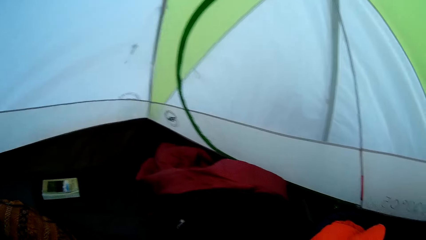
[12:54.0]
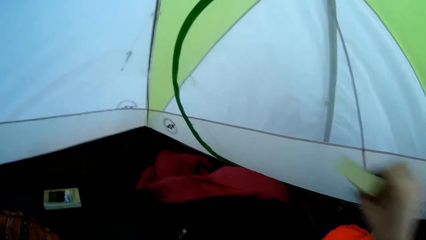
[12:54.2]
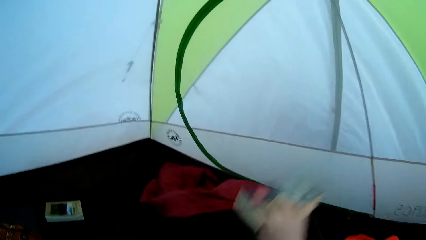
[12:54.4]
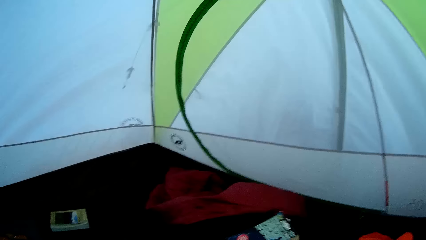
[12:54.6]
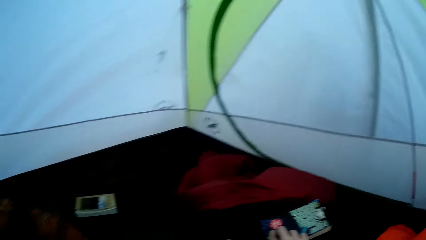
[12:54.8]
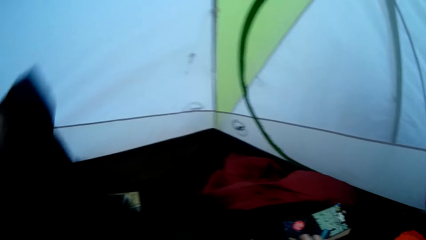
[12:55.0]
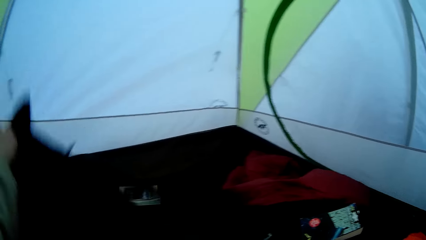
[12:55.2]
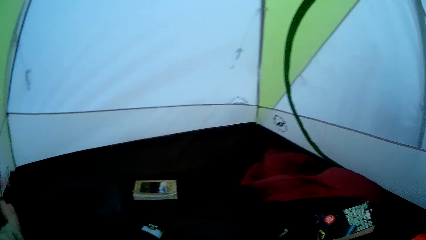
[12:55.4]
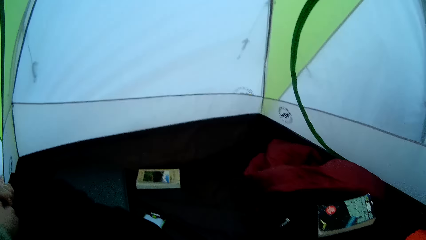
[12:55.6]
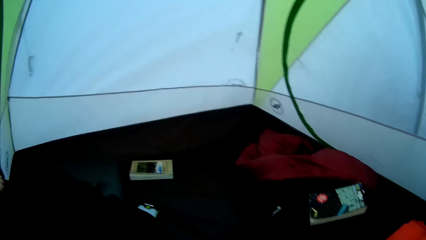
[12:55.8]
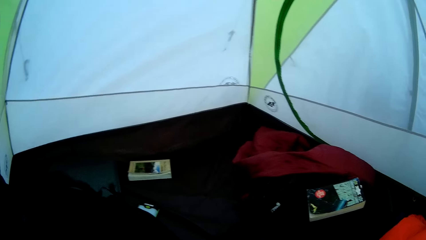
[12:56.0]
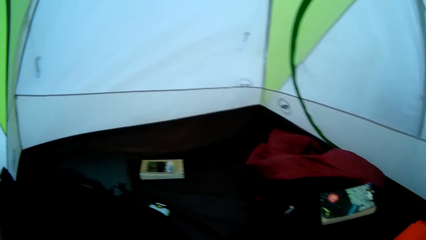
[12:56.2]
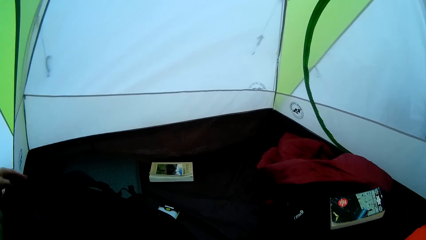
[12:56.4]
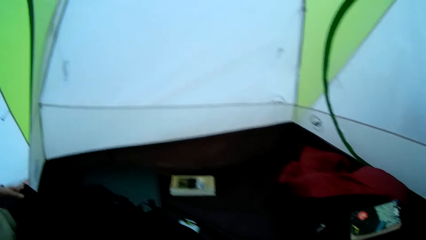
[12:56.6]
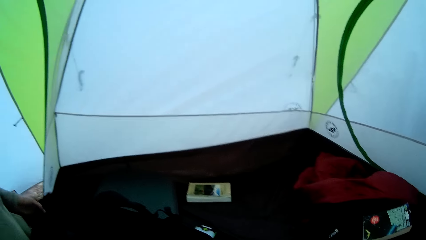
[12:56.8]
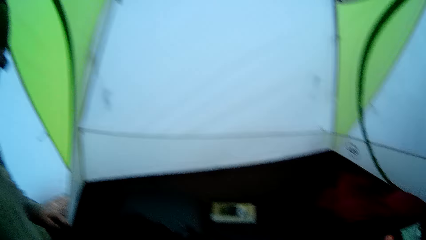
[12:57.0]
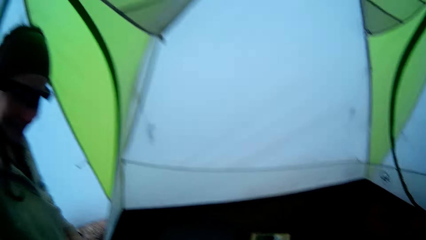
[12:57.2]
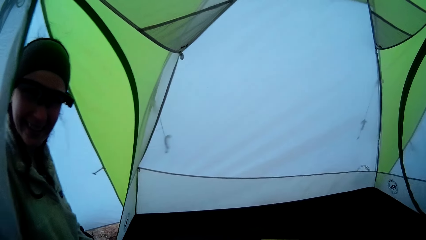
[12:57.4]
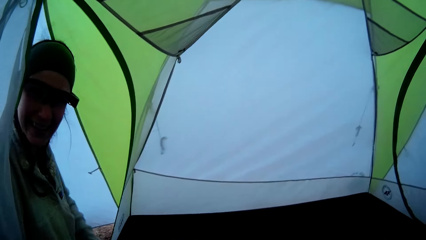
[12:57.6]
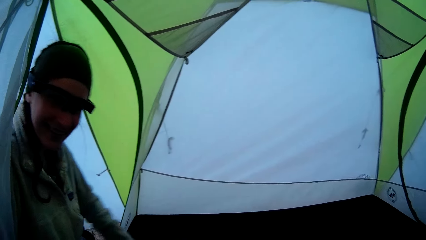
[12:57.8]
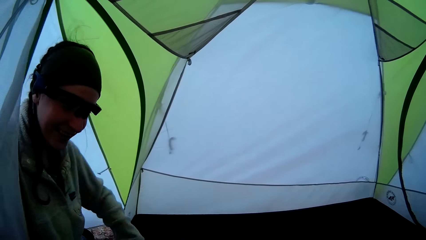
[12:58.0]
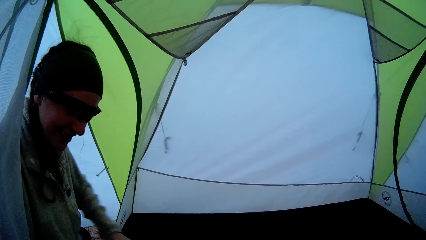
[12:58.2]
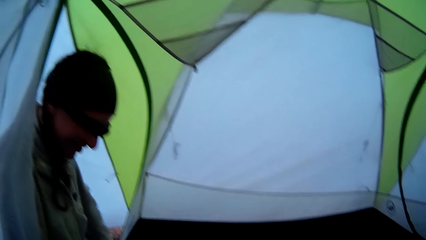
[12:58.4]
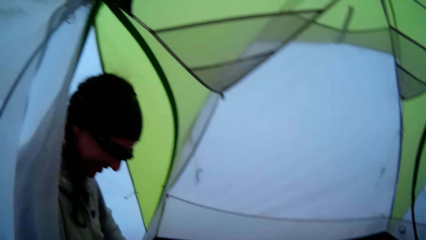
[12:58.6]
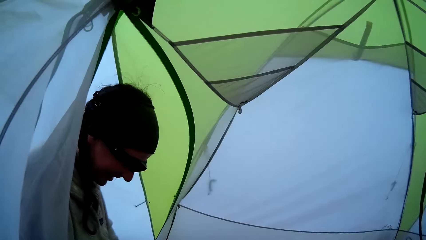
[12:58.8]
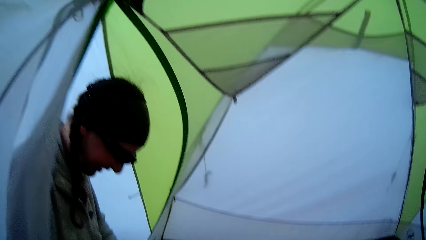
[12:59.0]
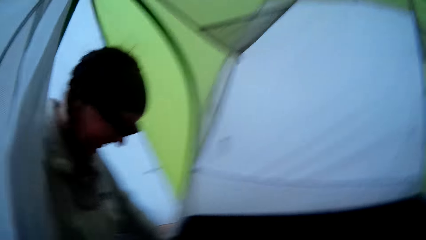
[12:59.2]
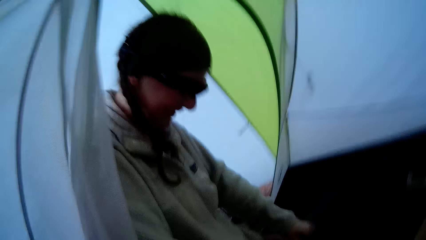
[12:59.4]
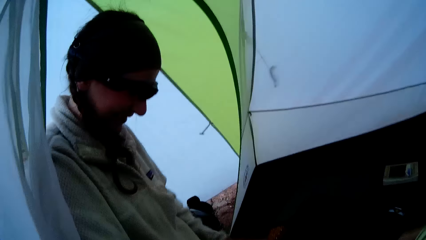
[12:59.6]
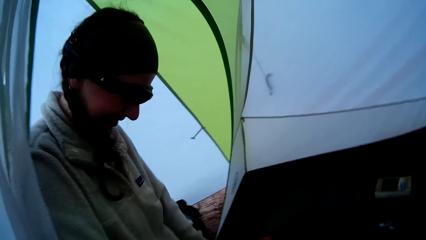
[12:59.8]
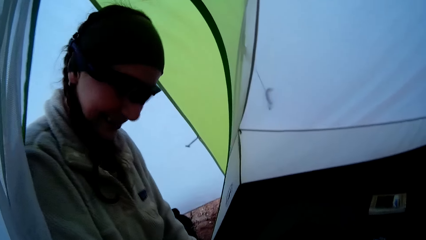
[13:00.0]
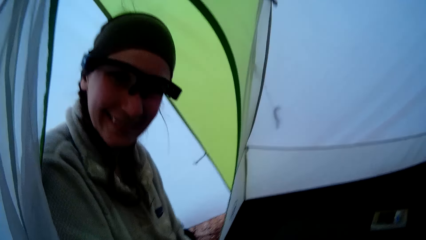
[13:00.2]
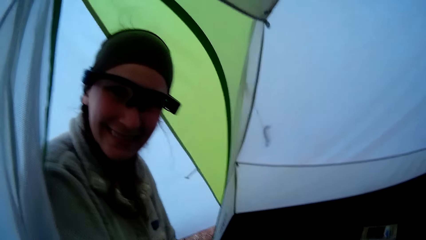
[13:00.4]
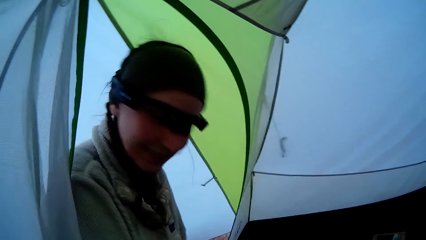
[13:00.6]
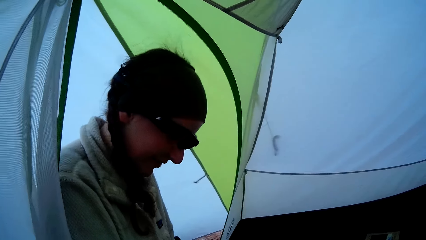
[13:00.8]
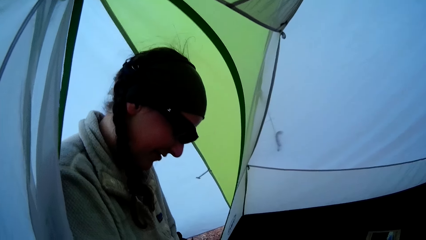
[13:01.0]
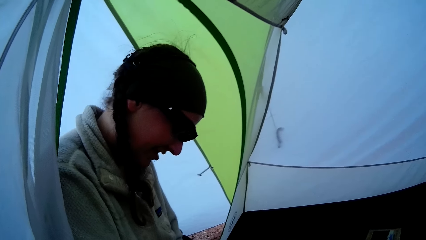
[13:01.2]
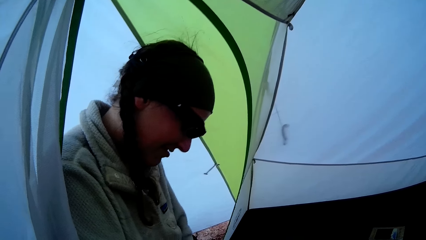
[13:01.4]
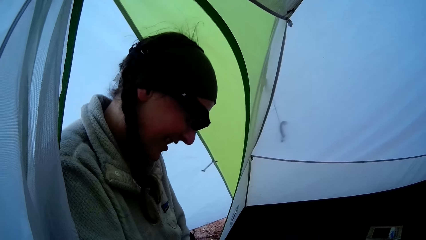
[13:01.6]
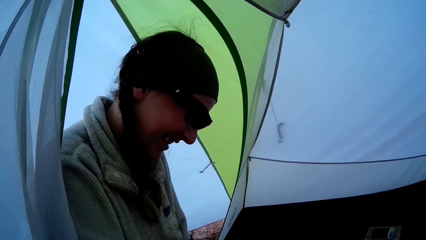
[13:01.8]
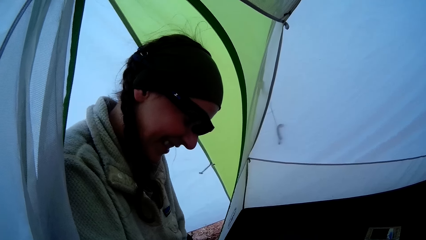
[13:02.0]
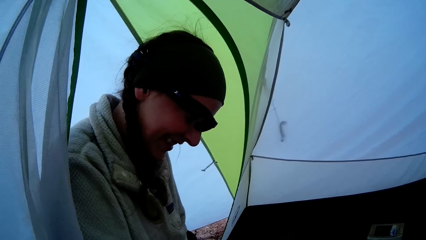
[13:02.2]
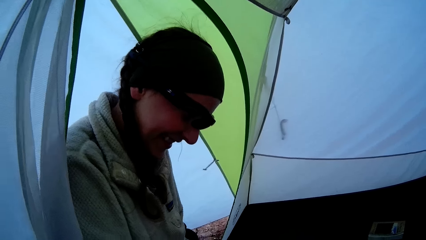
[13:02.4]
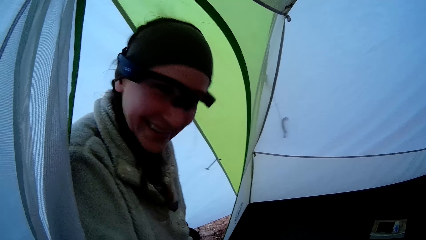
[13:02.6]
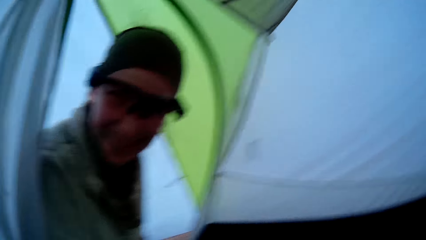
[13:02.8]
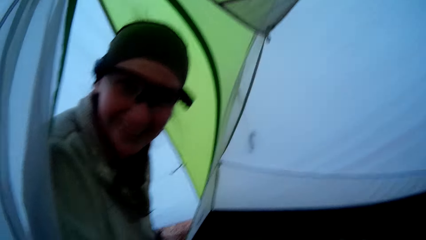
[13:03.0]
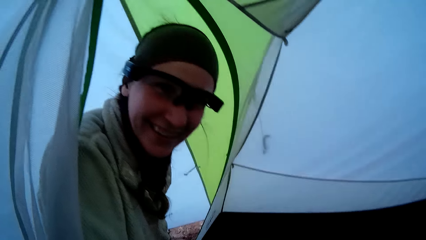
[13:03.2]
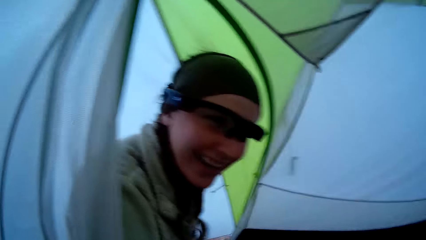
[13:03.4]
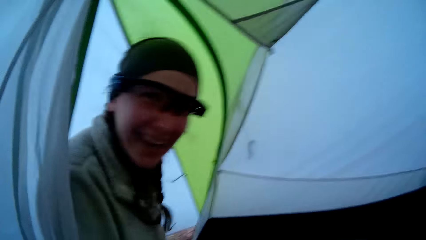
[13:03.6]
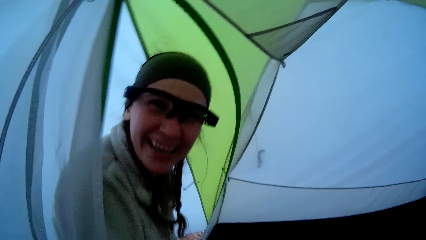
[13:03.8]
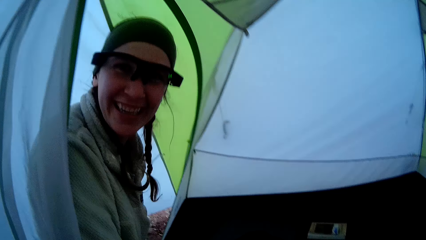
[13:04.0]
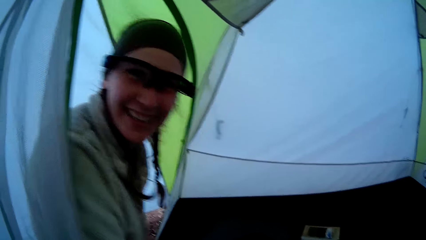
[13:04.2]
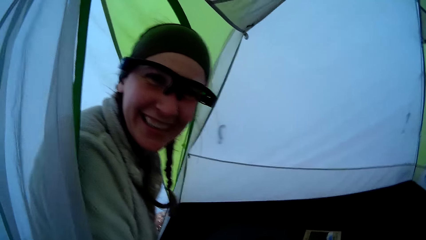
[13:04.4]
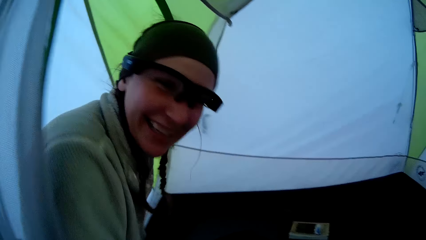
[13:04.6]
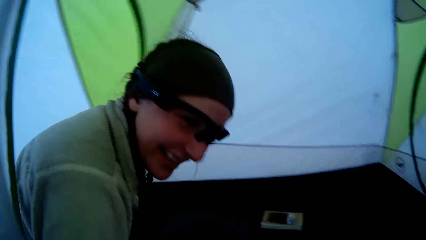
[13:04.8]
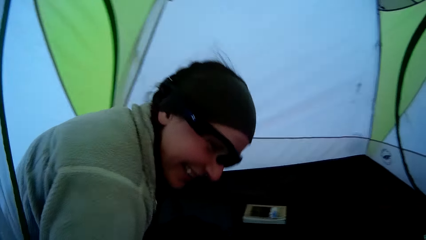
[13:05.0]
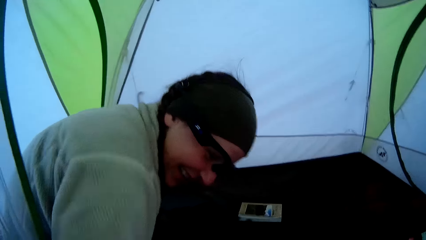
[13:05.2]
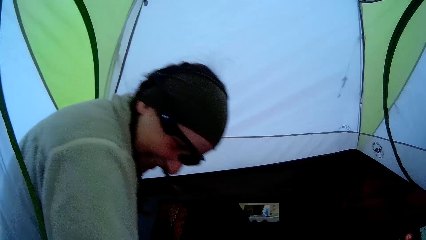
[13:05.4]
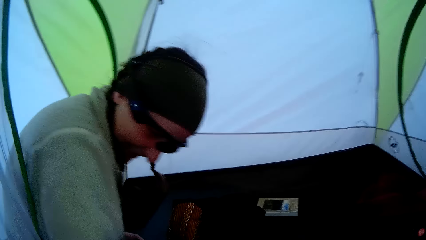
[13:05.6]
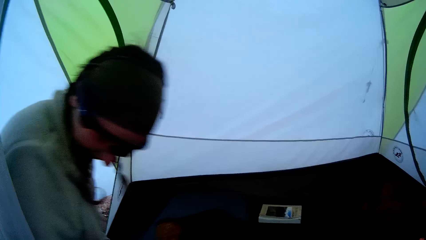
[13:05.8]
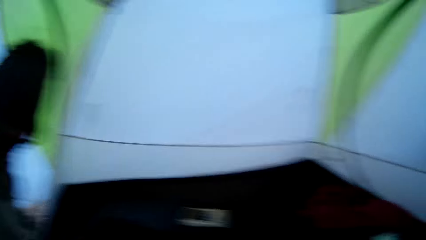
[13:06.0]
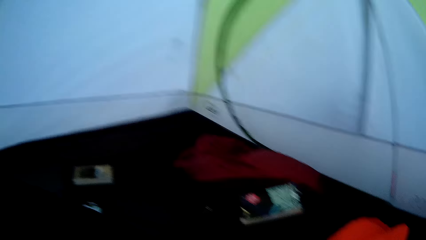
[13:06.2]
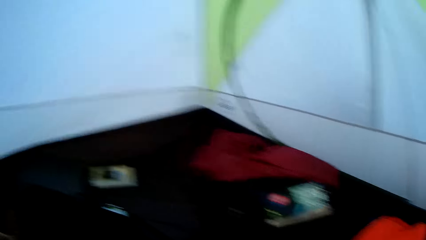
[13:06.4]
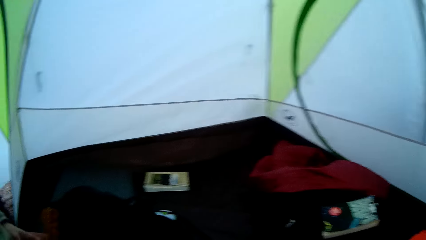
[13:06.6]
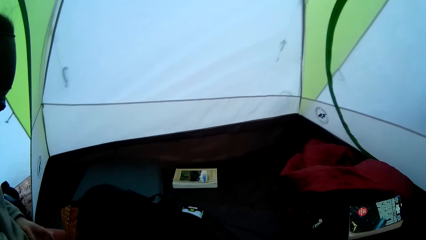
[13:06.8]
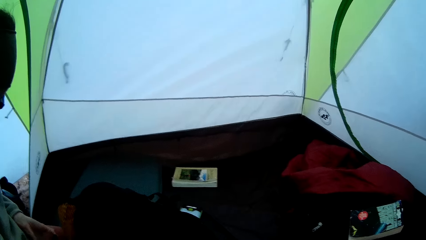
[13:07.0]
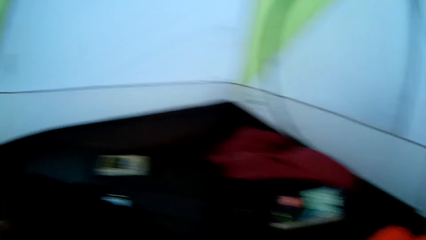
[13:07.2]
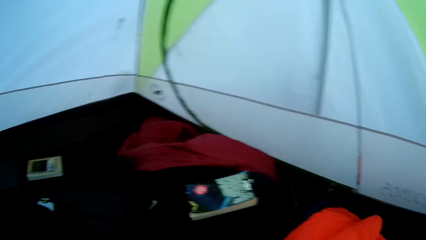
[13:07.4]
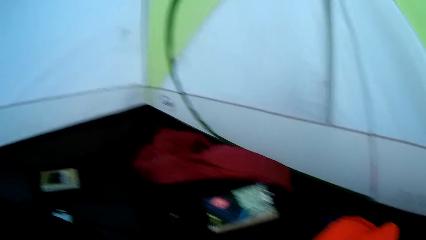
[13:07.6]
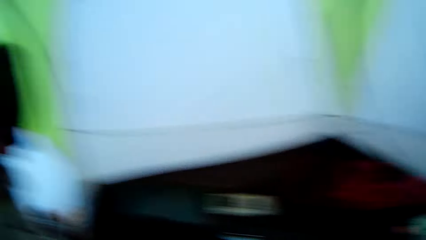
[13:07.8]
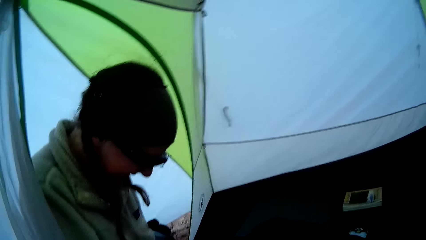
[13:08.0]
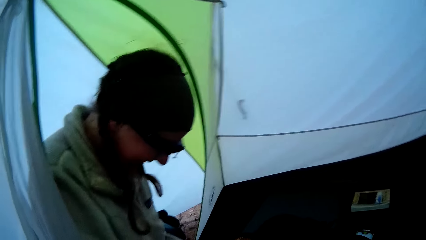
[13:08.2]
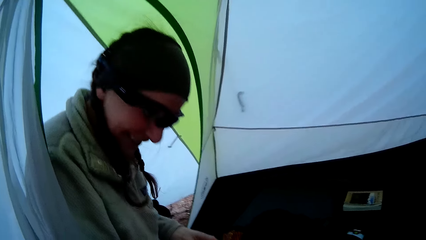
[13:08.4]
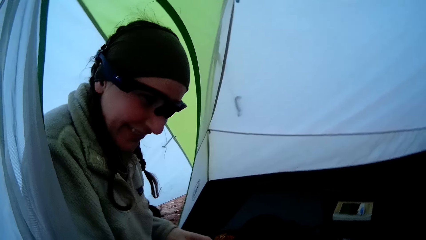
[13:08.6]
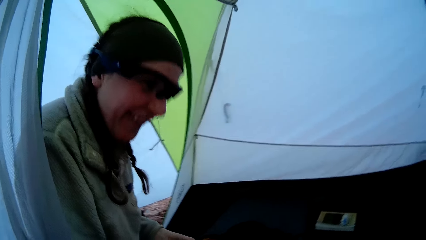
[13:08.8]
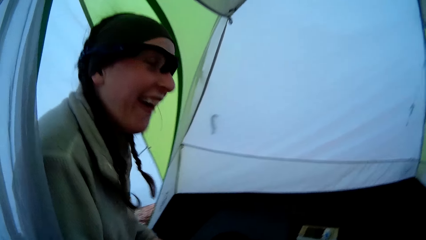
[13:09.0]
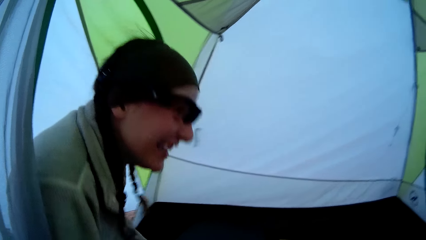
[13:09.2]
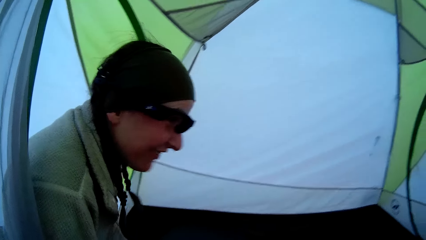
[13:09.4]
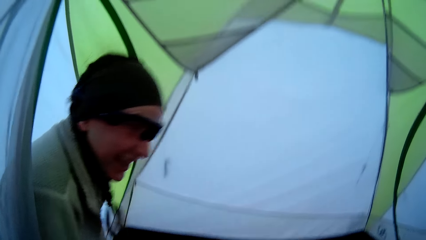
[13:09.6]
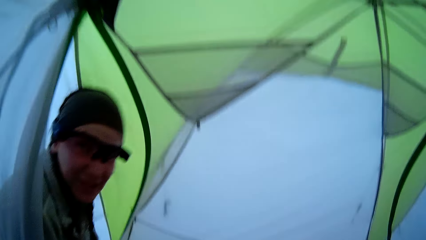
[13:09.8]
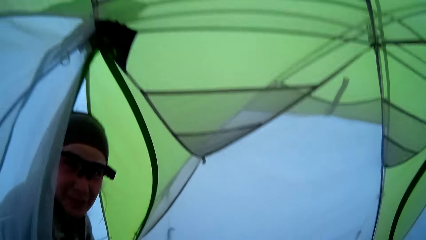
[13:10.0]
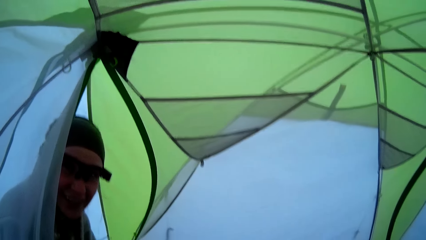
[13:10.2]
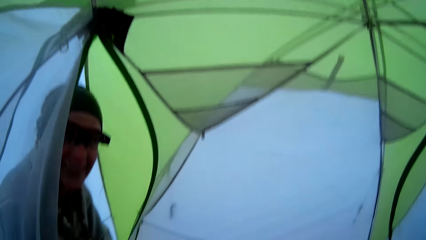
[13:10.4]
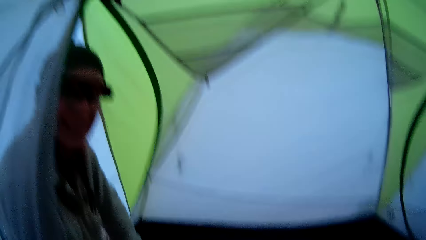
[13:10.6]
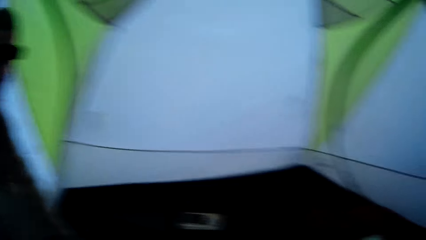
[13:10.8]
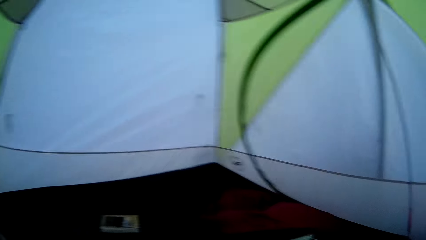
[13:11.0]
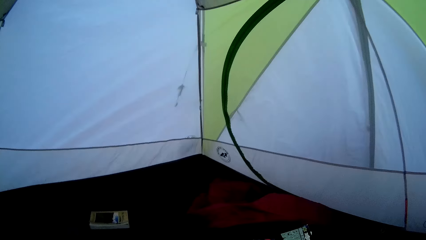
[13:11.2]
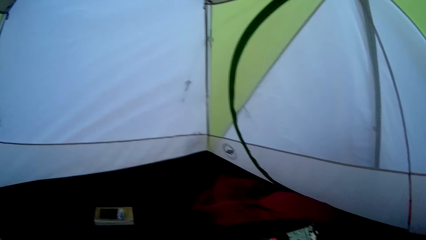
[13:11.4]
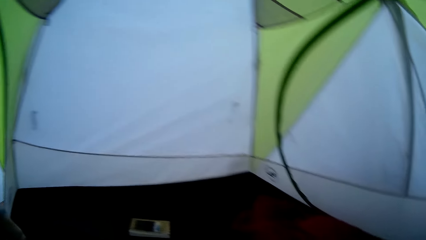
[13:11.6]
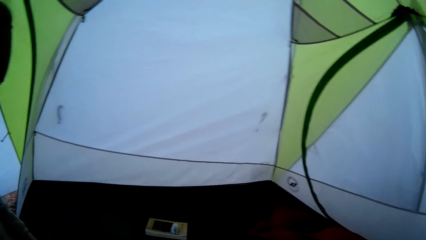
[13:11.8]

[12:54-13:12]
The camera wearer throws clothes on the mattress. They drop a book on the travel bag. A woman lifts a cloth with her right hand. The camera wearer arranges clothes in the camp tent. They look at the woman. The woman packs clothes in the bag. The woman looks at the camera wearer, talks to the camera wearer, looks at the camera wearer and laughs. The camera wearer looks in the camp tent. The woman packs items in the bag. The camera wearer looks at the woman. The woman talks to the camera wearer.
